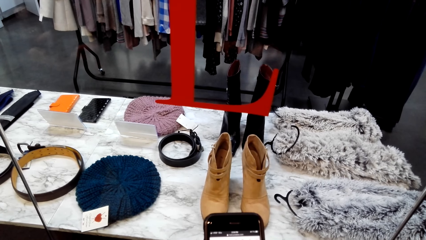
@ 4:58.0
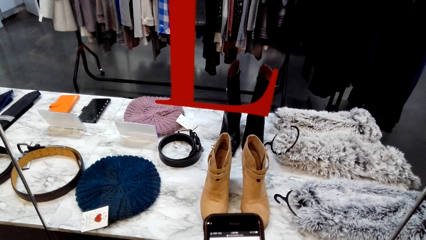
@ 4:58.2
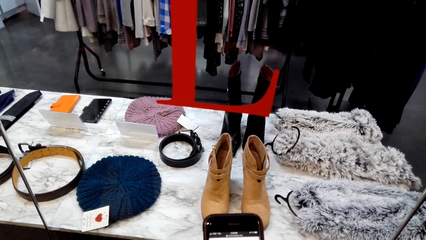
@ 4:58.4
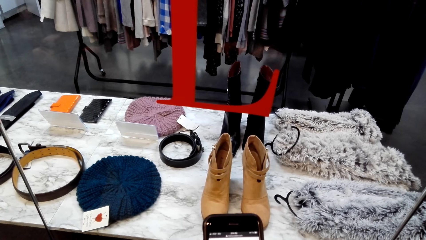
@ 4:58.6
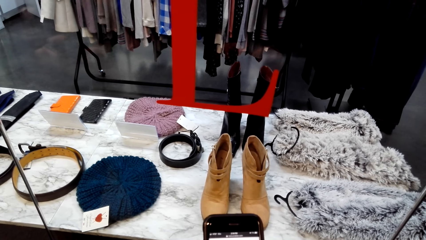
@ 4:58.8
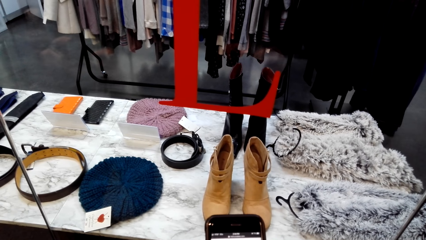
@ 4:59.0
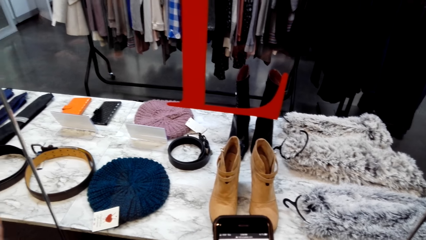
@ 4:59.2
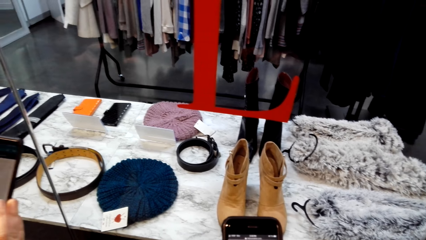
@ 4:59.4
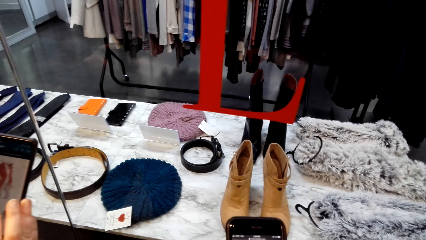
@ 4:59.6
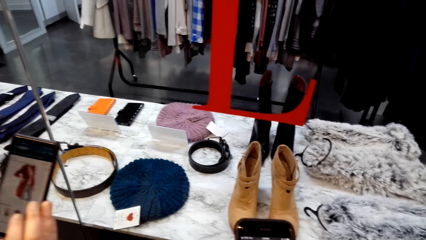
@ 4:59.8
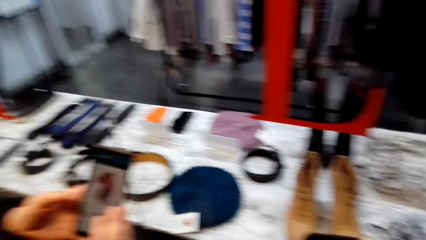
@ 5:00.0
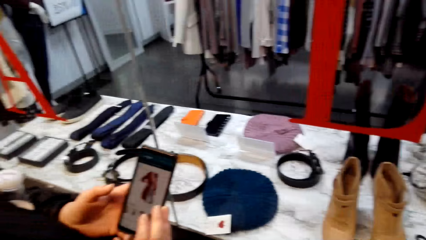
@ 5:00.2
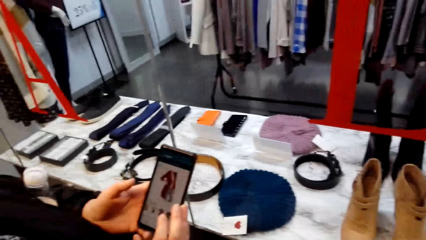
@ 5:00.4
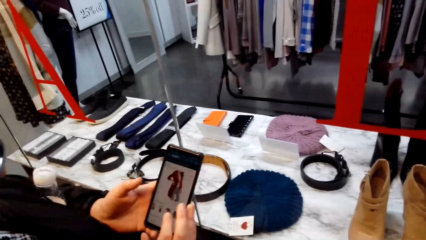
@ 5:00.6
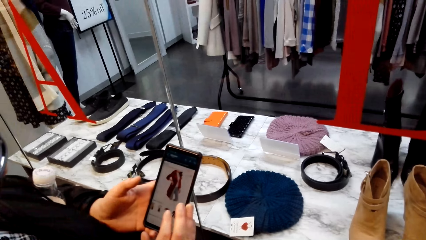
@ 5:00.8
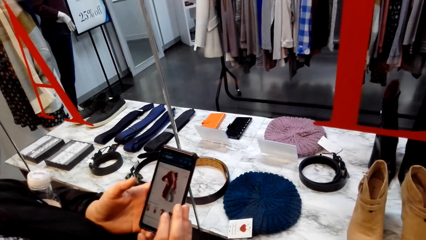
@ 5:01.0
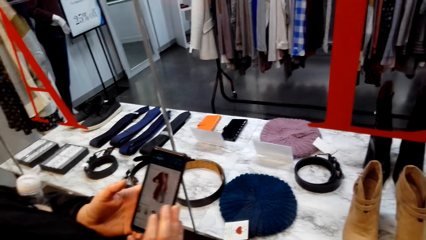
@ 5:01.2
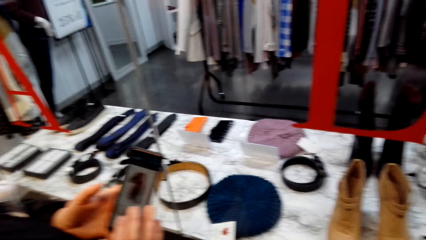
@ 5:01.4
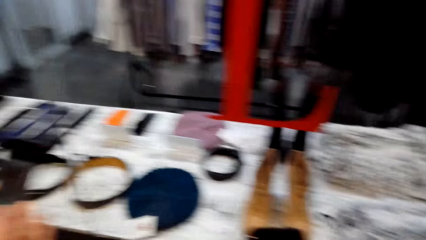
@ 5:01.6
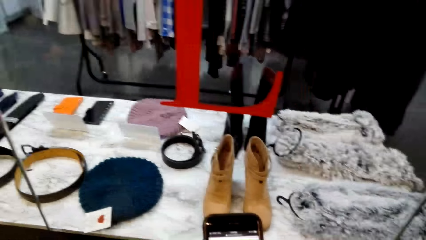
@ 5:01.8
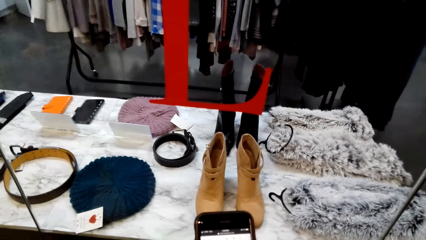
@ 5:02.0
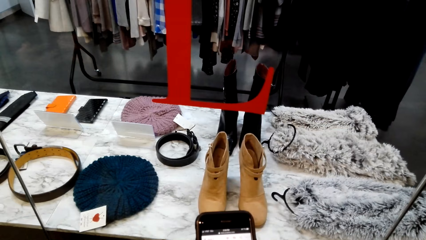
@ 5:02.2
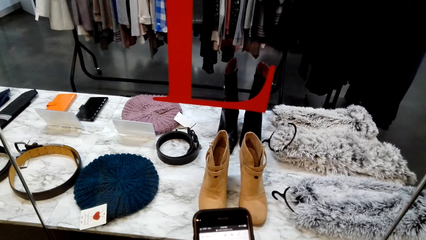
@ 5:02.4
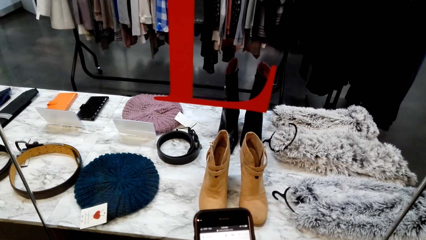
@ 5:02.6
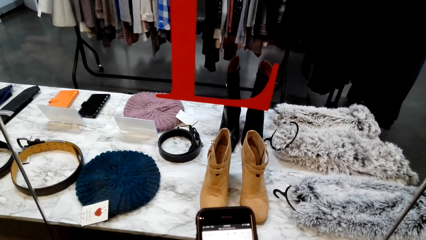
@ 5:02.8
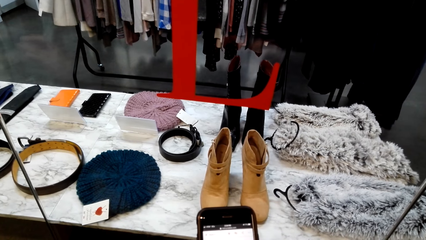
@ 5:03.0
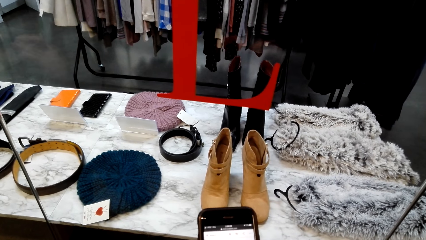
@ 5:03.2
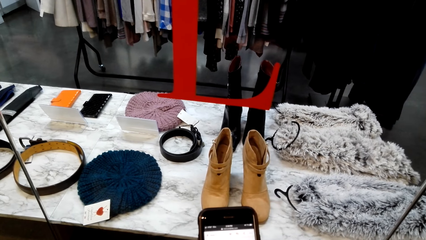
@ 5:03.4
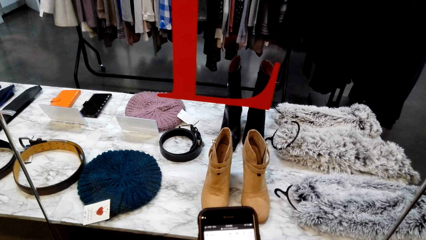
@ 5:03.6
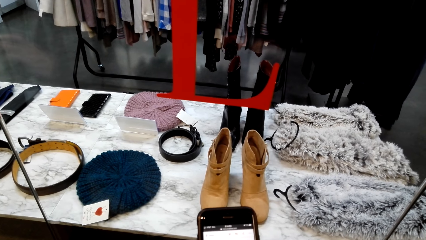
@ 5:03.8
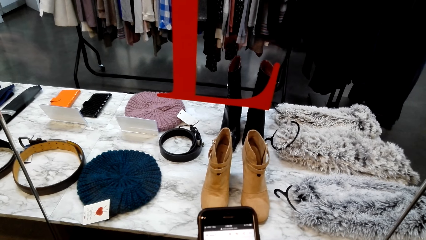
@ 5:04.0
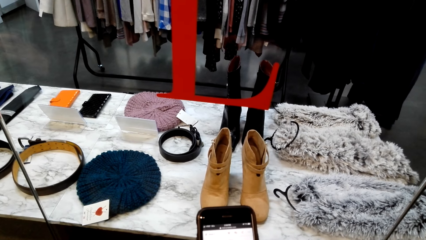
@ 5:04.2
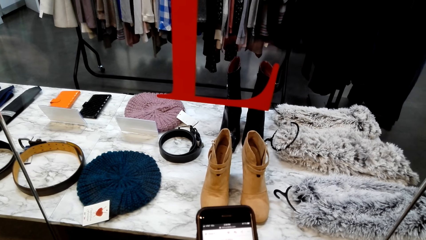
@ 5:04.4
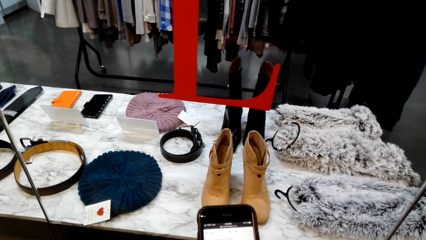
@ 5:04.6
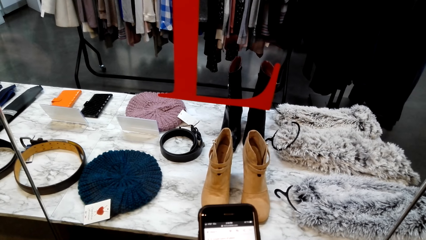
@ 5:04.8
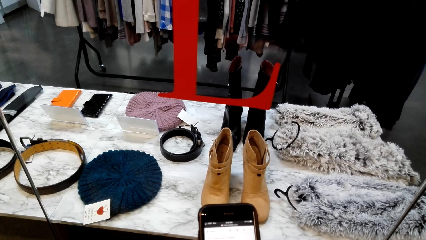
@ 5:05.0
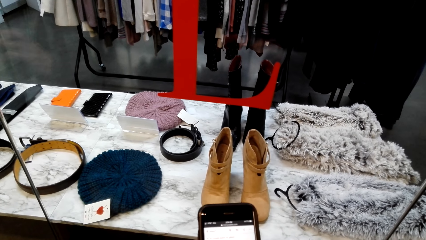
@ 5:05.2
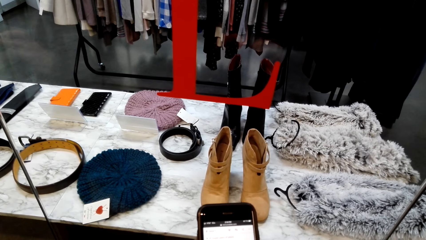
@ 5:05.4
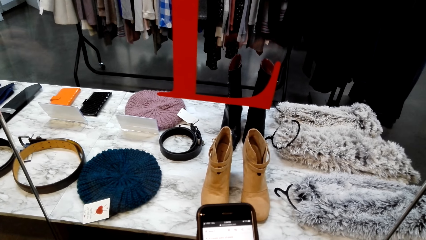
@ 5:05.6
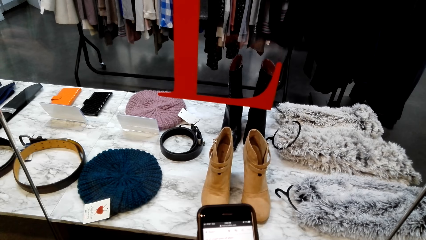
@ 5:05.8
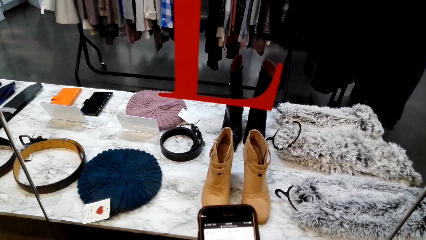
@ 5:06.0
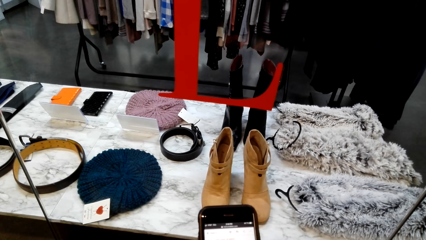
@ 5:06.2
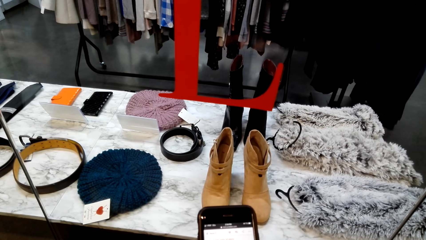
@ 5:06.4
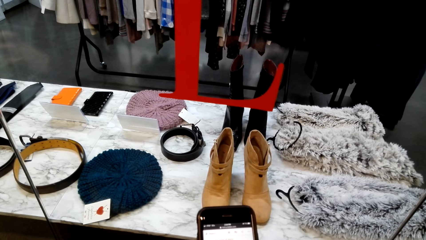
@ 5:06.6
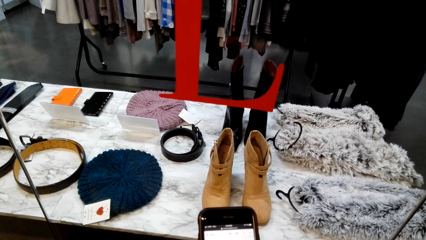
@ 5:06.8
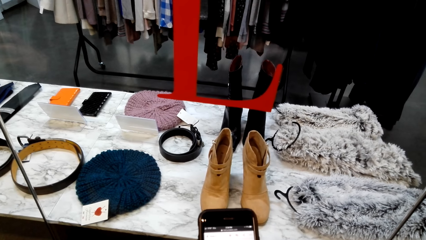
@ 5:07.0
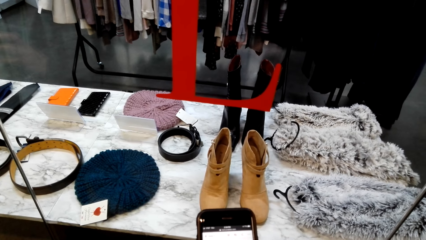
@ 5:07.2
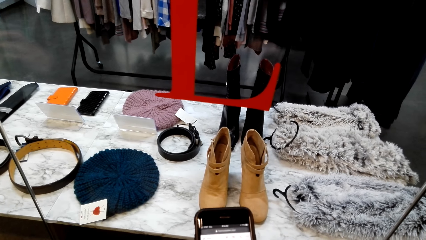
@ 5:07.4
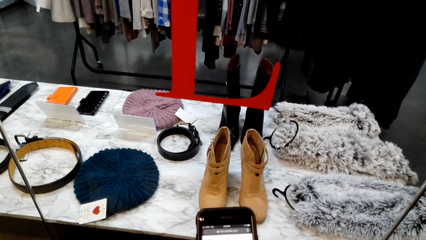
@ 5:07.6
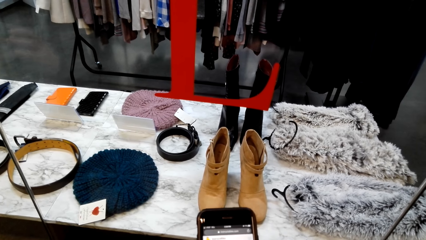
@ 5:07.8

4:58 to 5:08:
A woman holds a mobile phone. The camera wearer looks around. The woman shows the camera wearer the phone. The camera wearer looks at the mobile phone. They dial the phone.

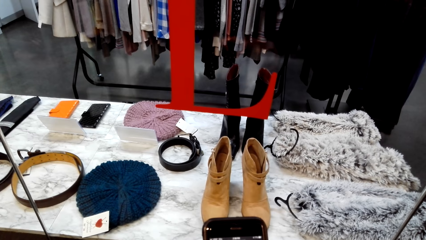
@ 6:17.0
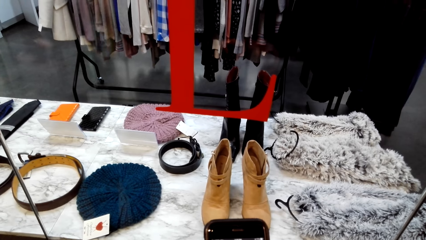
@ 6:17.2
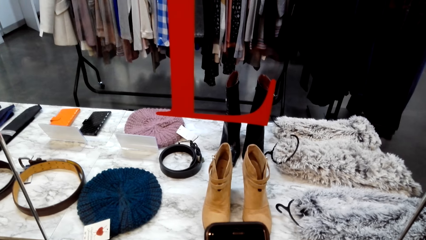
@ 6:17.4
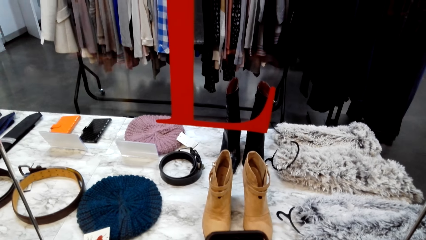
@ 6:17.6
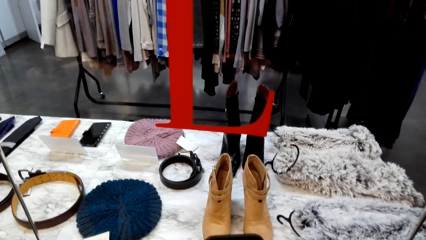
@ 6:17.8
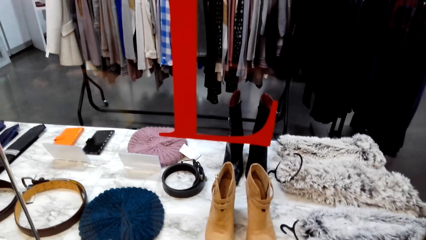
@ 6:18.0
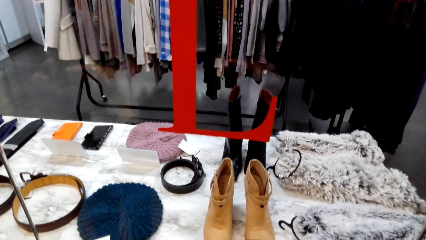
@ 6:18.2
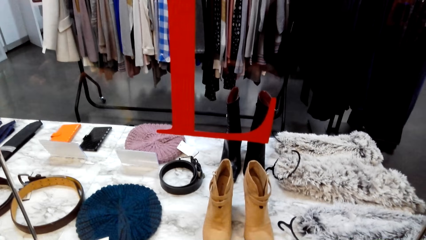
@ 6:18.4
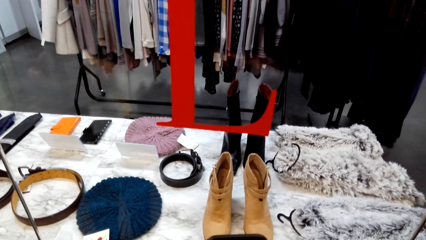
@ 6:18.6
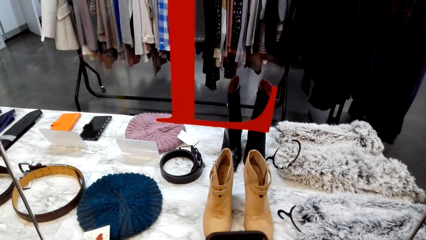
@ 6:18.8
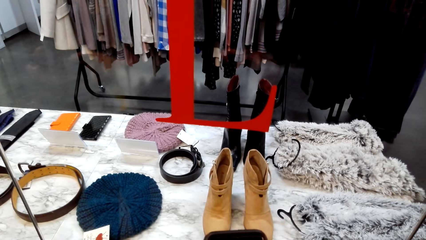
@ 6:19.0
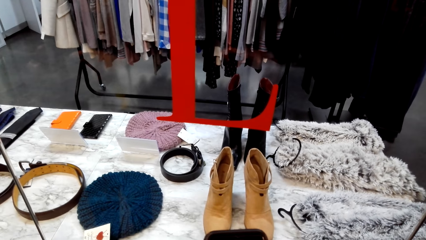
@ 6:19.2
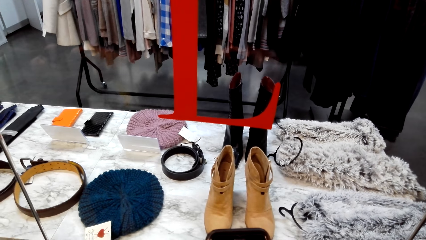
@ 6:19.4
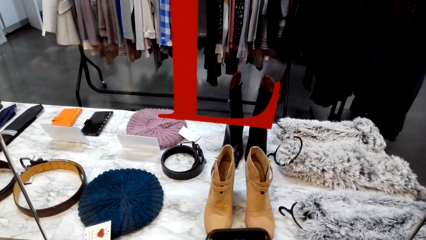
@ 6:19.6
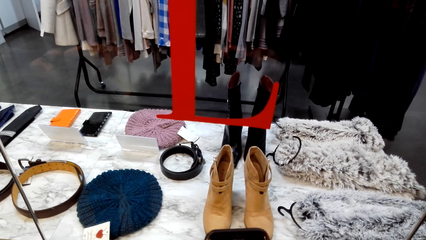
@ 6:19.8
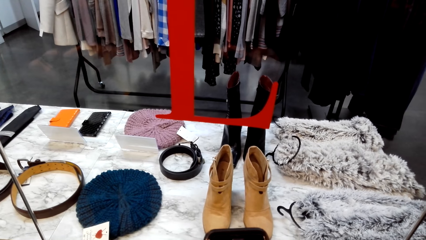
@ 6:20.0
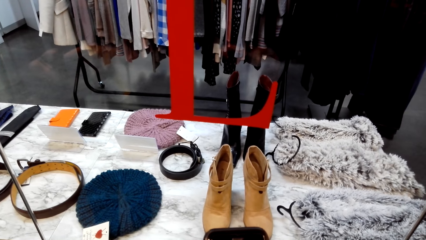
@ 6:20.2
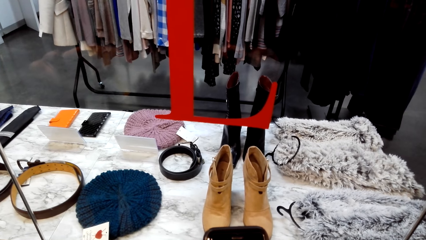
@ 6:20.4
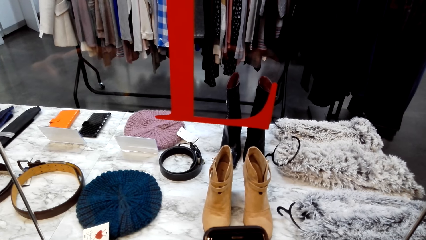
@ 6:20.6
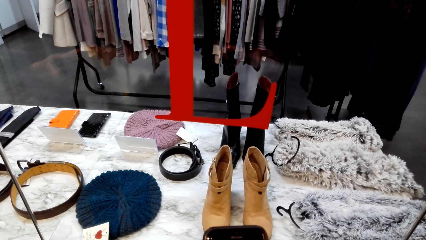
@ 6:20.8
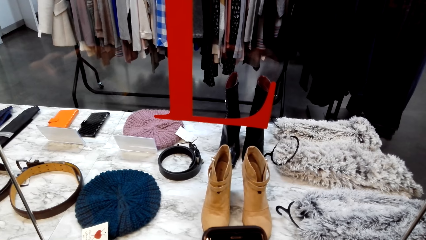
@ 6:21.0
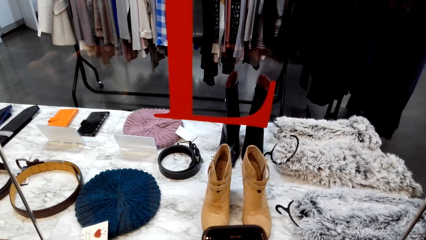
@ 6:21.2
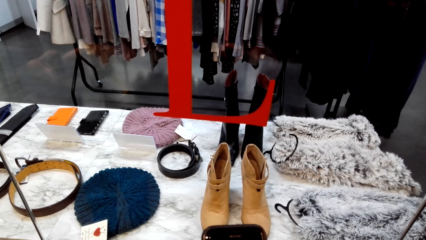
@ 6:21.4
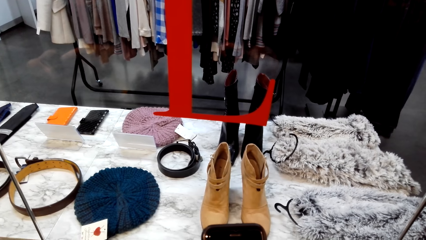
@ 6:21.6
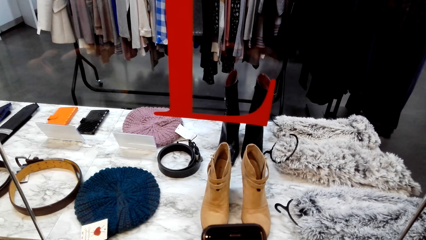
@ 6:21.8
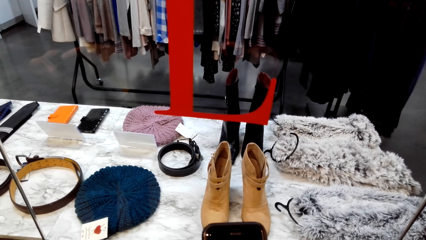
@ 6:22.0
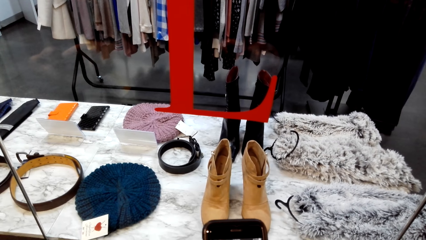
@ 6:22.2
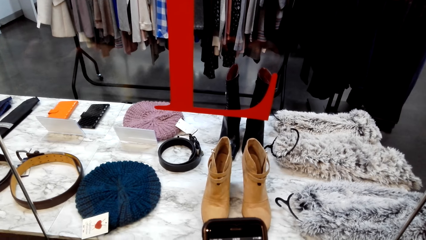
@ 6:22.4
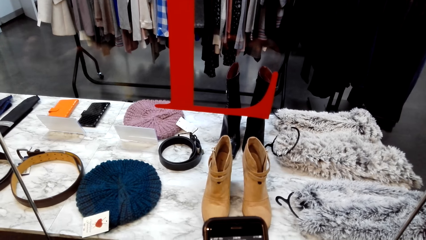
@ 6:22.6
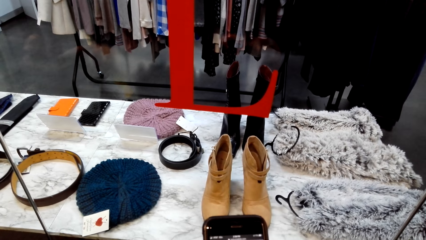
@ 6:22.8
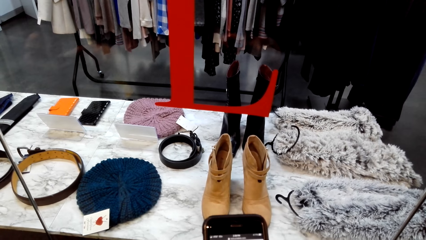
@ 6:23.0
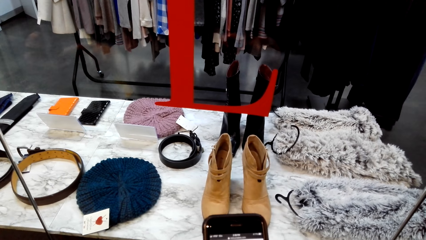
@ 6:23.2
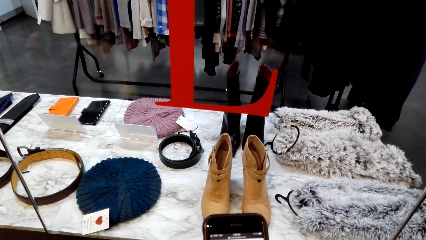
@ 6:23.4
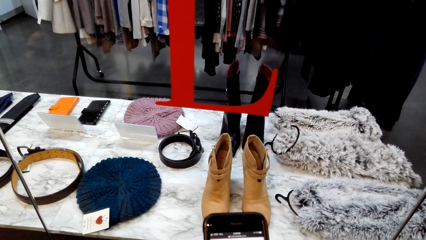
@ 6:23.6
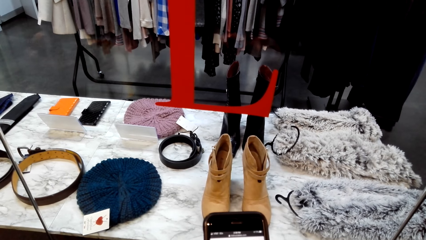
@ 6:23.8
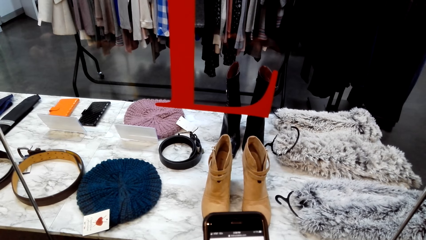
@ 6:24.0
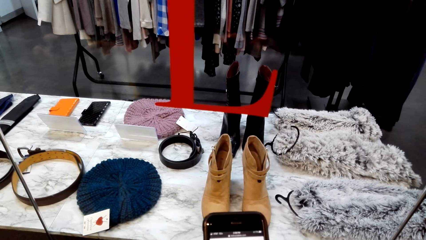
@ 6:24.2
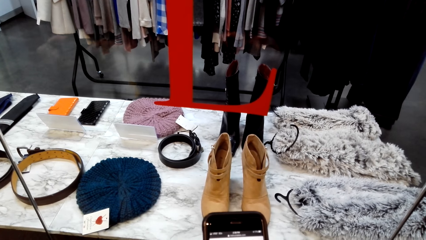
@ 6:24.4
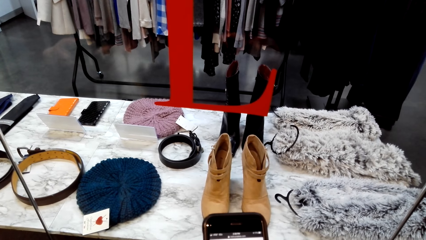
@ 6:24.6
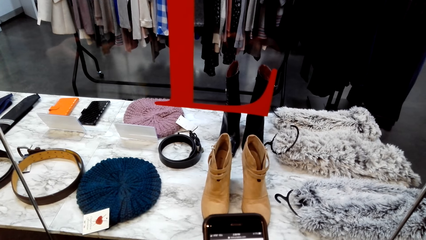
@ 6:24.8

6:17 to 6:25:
The camera wearer looks around. They look at a mobile phone.
